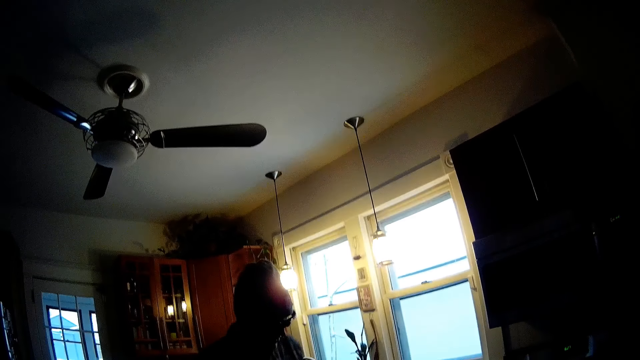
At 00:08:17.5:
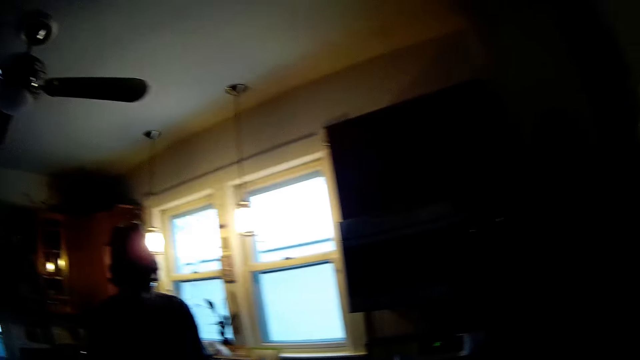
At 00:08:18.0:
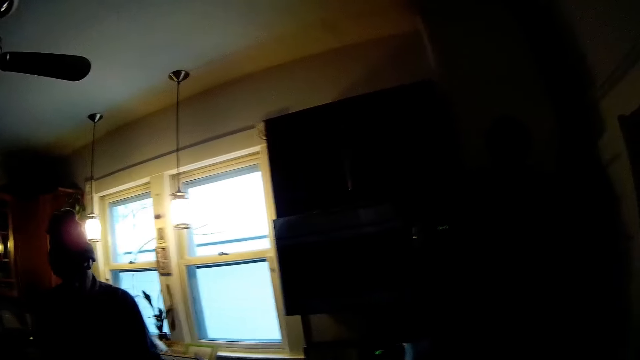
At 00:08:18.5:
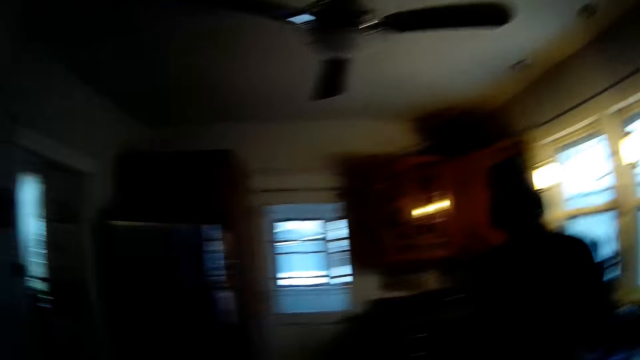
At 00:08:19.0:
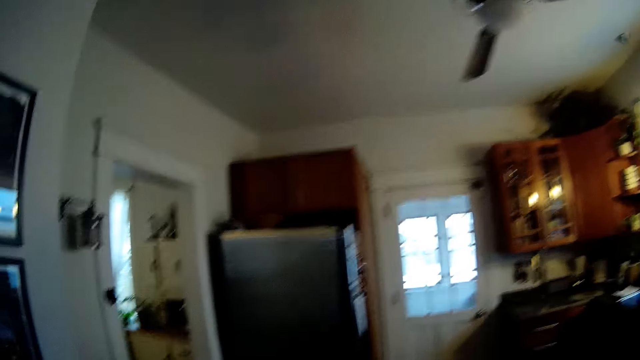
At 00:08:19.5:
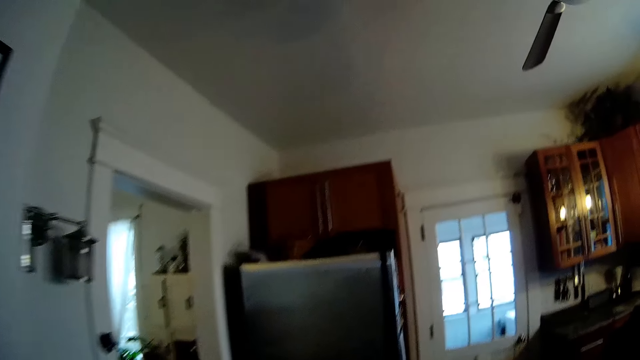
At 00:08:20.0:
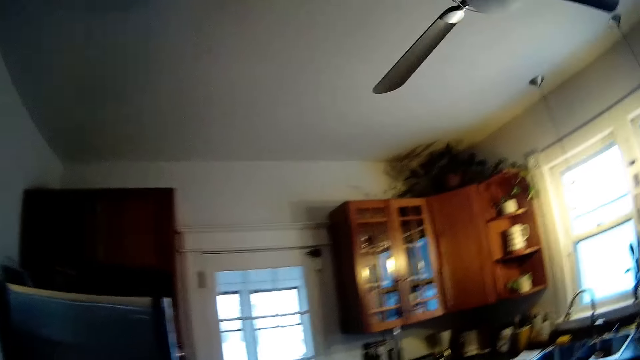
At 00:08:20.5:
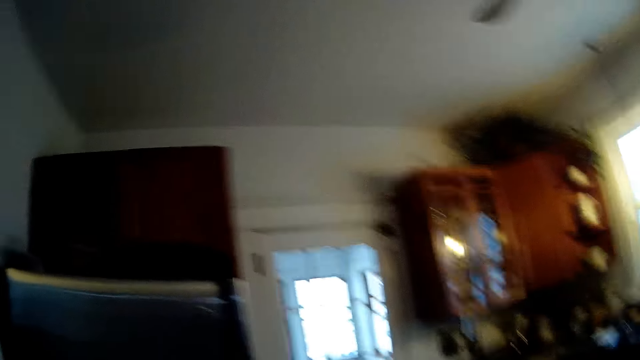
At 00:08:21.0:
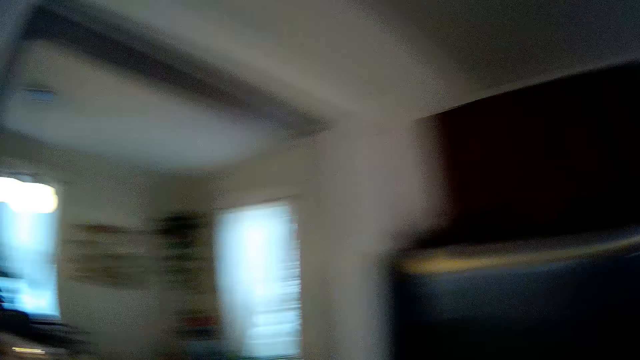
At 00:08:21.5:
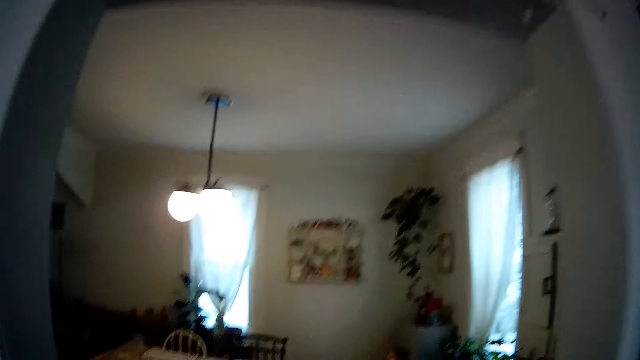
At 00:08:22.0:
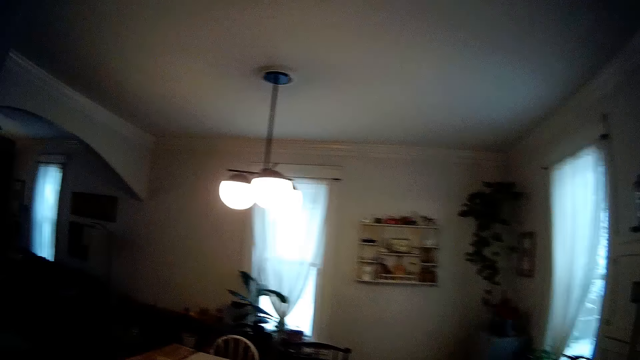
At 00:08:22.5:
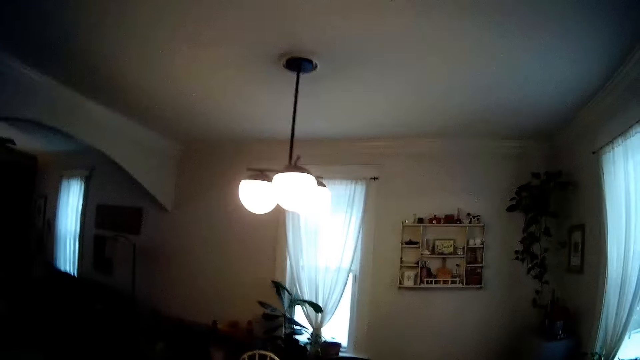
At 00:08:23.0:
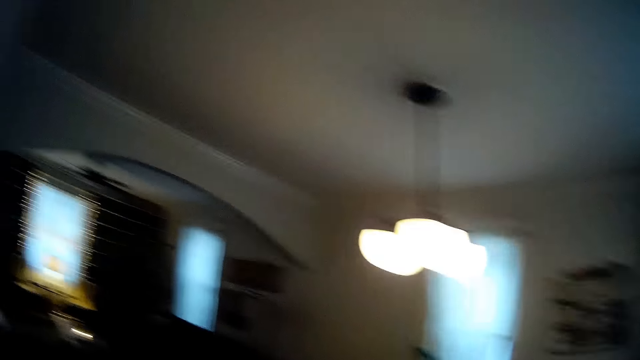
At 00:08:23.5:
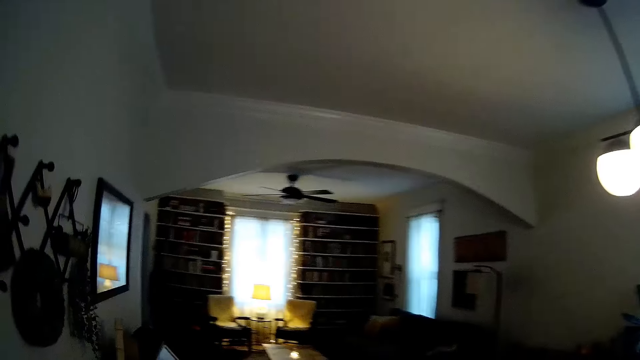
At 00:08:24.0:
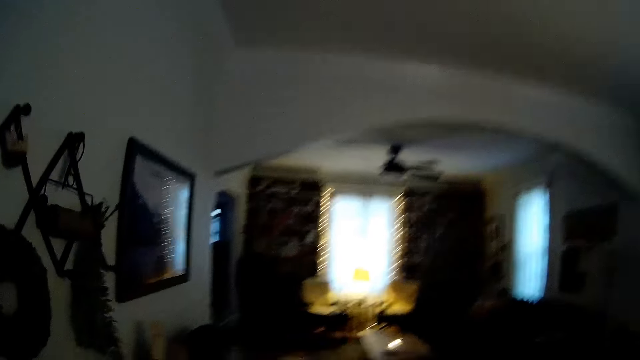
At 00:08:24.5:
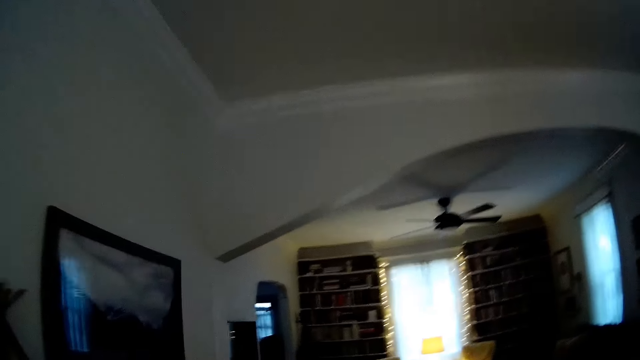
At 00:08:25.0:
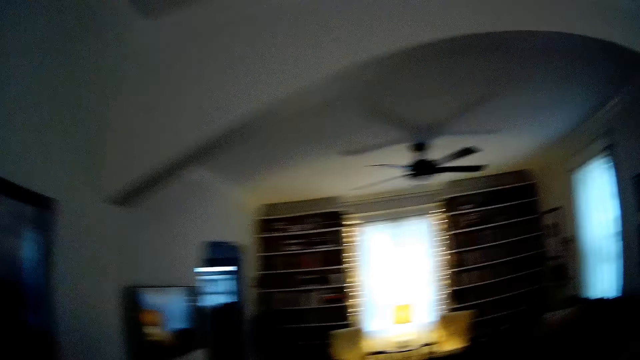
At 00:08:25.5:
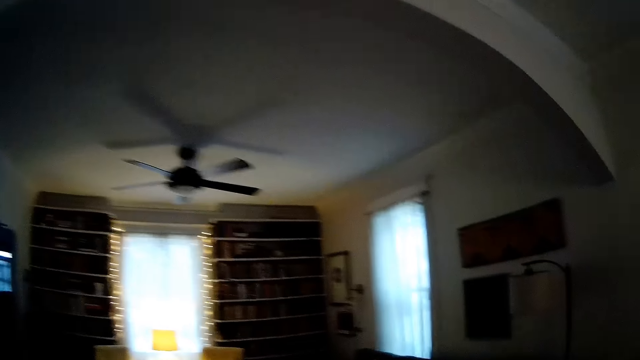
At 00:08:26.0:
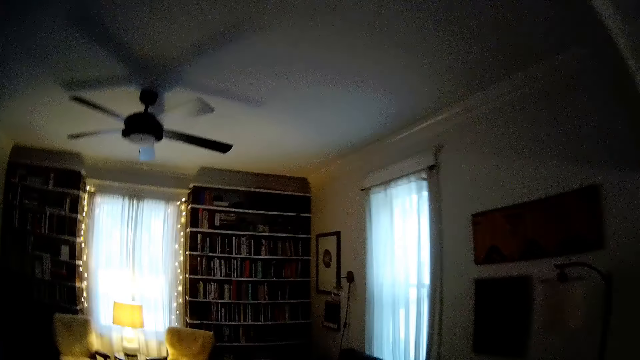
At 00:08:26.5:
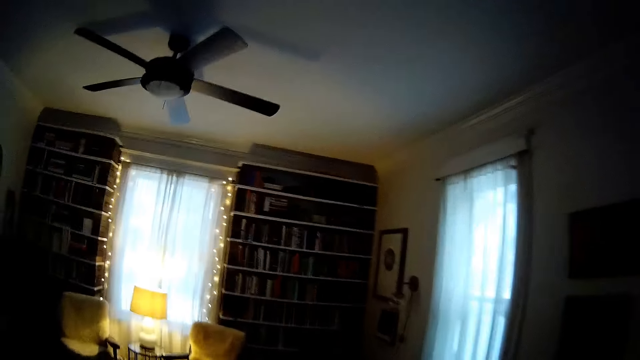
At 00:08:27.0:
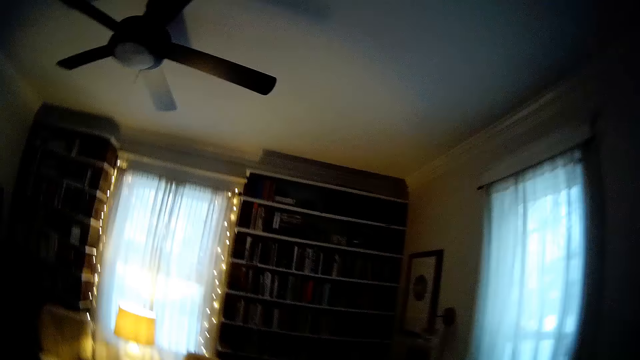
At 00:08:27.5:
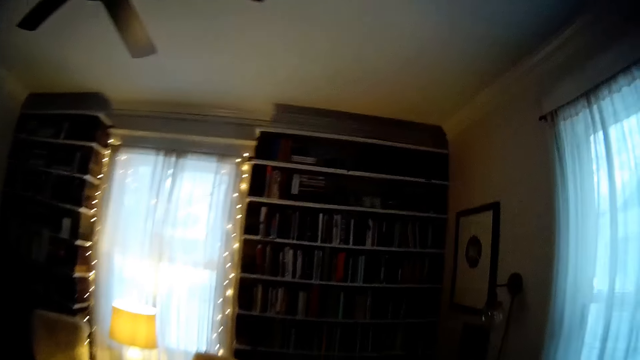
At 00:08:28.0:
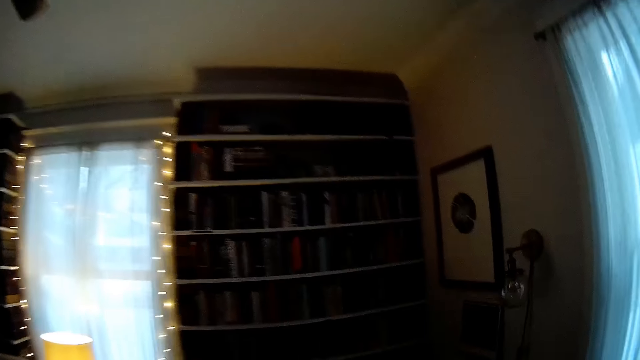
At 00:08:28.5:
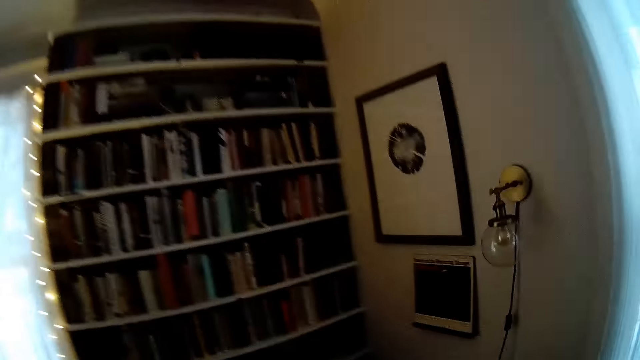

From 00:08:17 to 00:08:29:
The camera wearer walks into a kitchen. They walk out of the kitchen.

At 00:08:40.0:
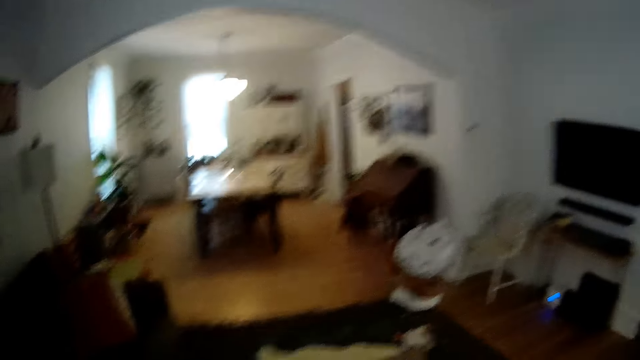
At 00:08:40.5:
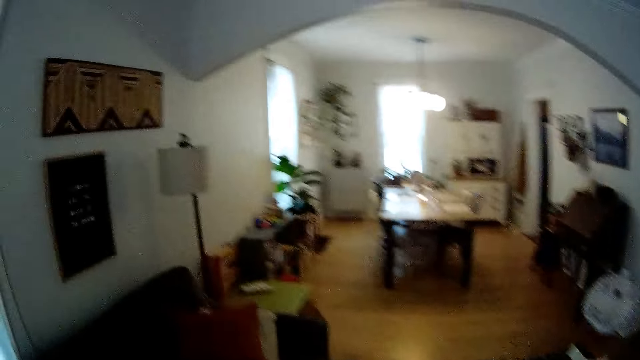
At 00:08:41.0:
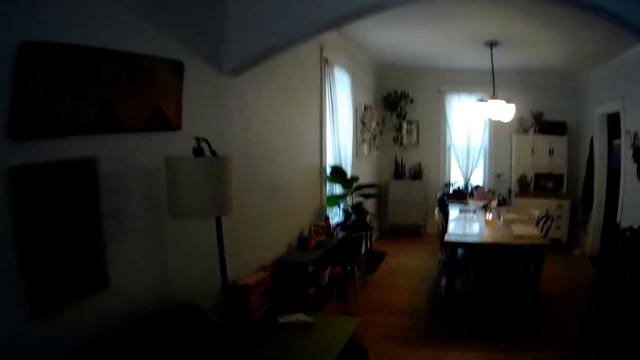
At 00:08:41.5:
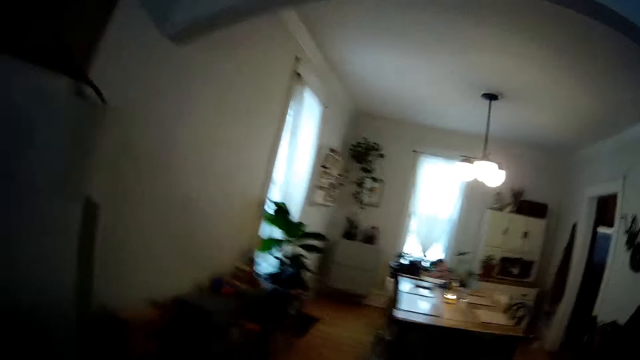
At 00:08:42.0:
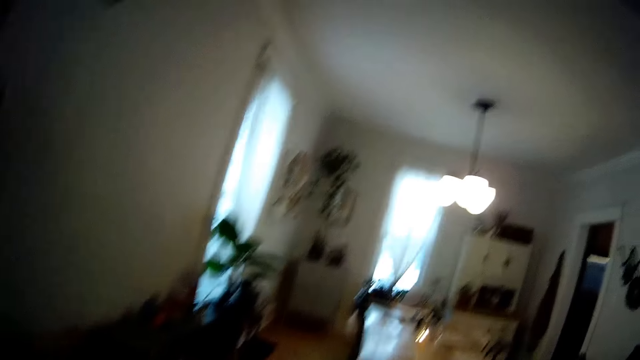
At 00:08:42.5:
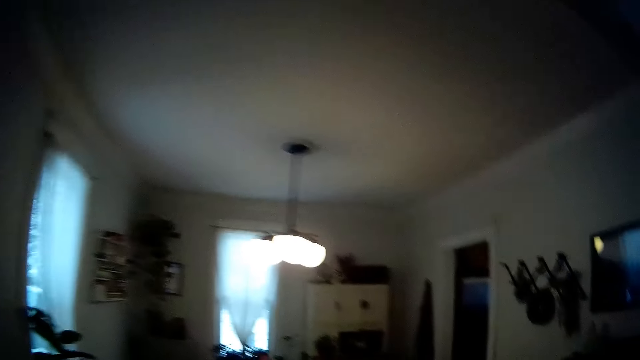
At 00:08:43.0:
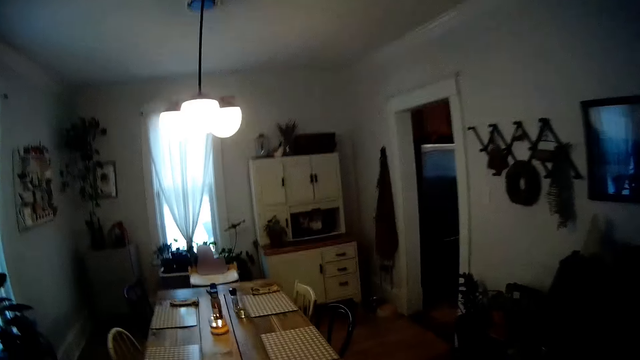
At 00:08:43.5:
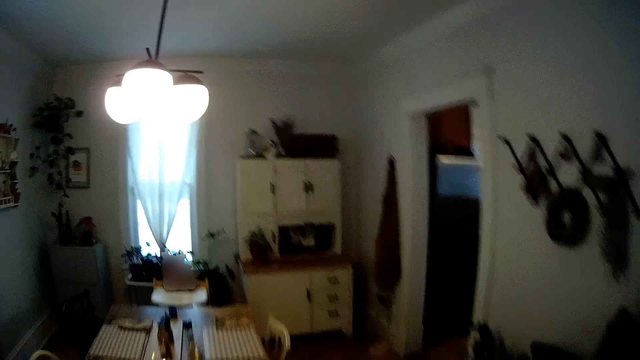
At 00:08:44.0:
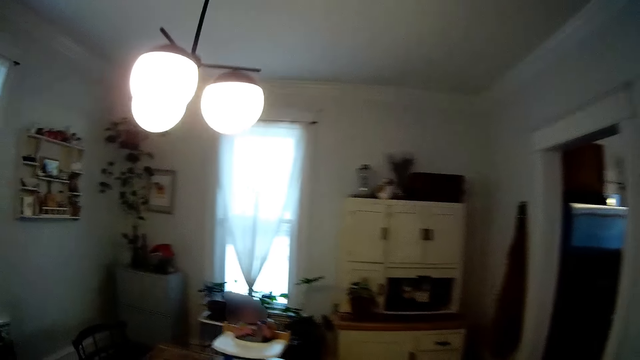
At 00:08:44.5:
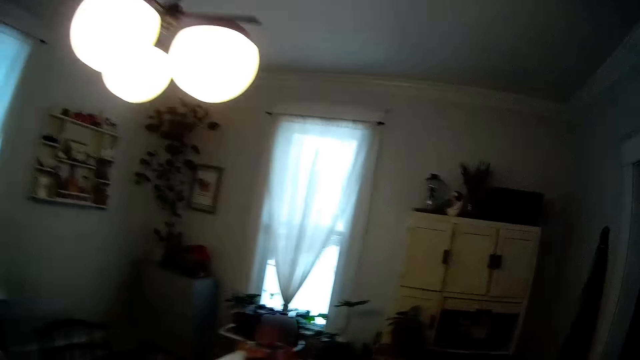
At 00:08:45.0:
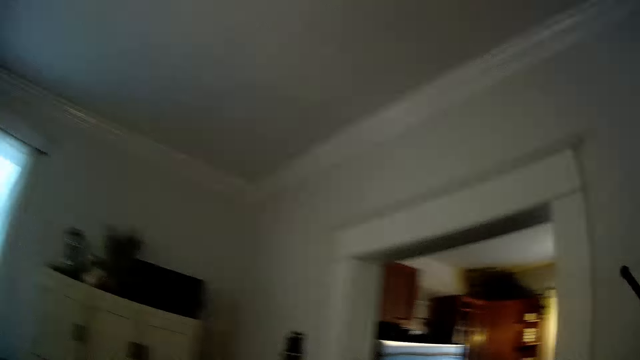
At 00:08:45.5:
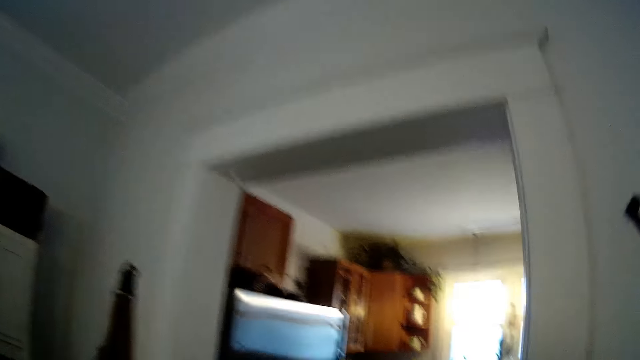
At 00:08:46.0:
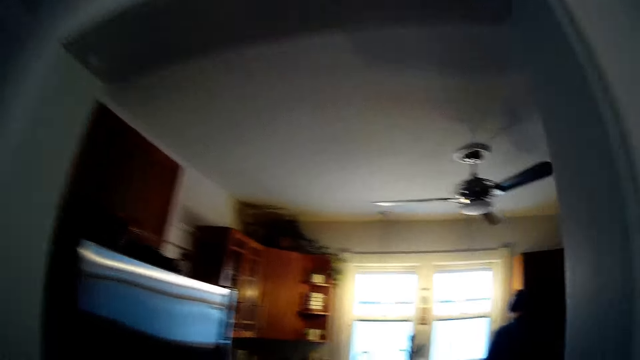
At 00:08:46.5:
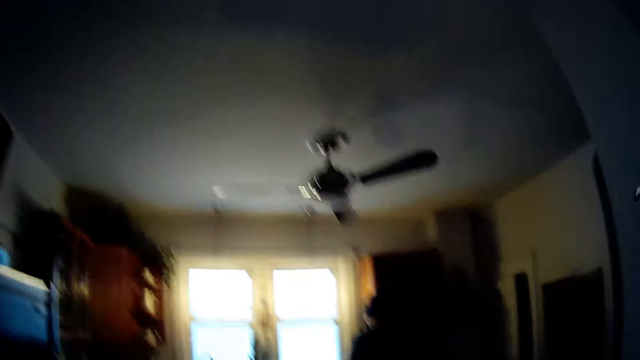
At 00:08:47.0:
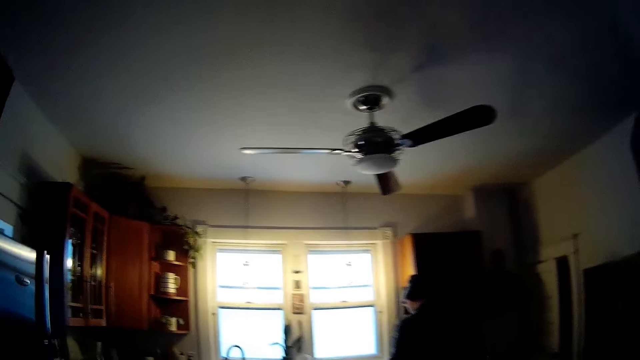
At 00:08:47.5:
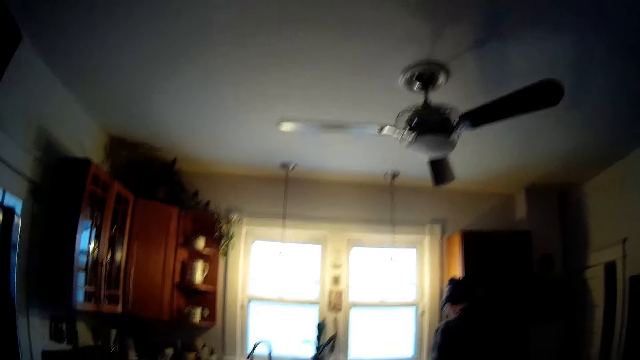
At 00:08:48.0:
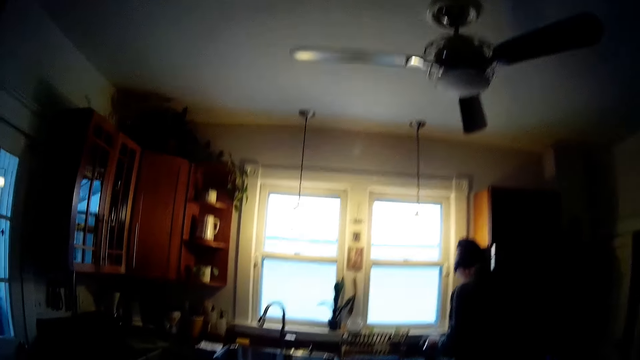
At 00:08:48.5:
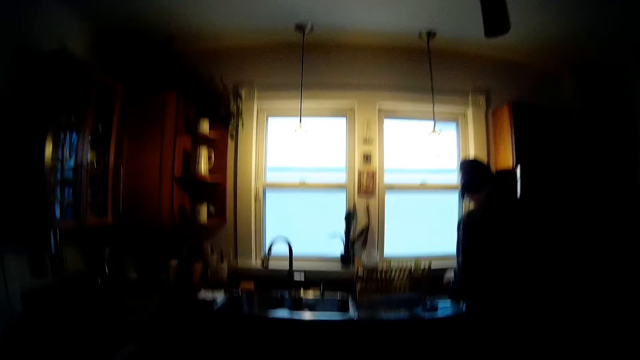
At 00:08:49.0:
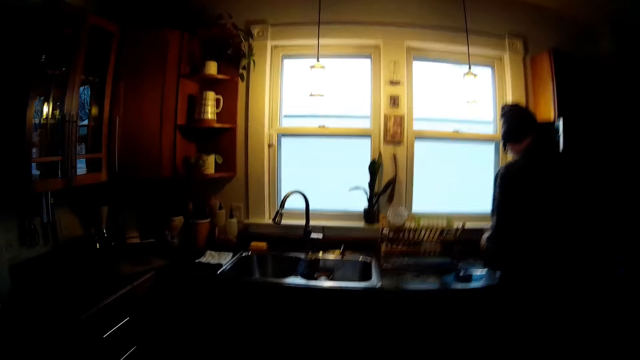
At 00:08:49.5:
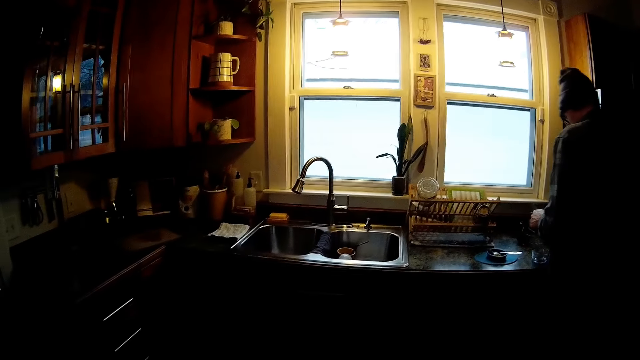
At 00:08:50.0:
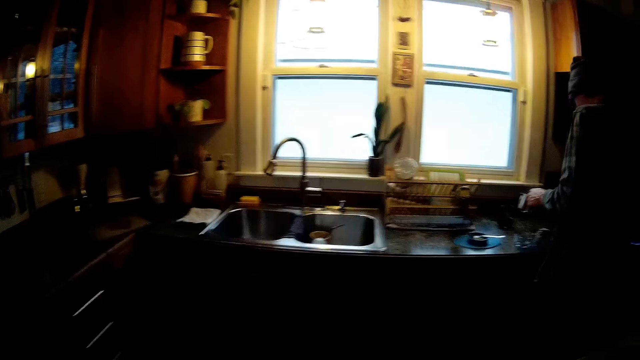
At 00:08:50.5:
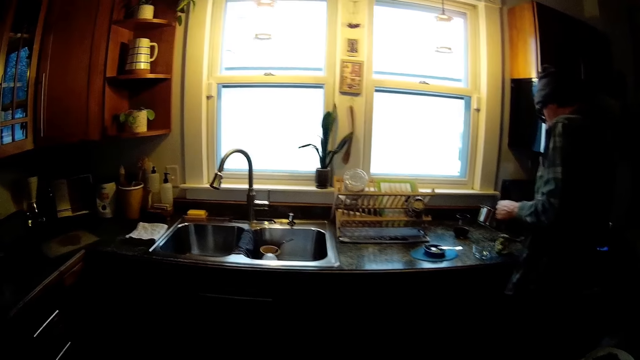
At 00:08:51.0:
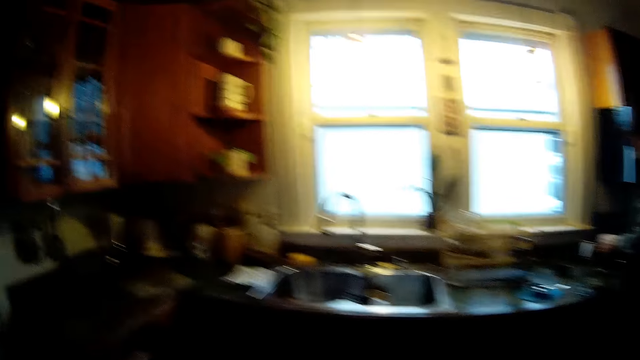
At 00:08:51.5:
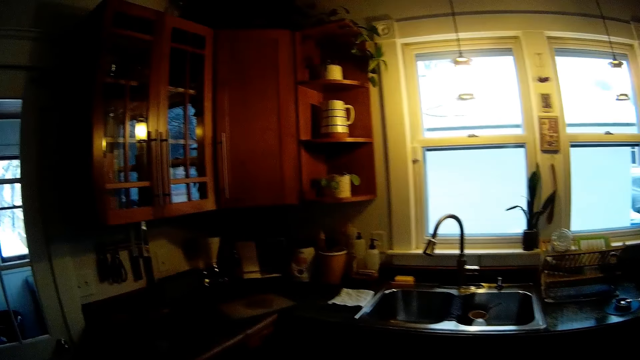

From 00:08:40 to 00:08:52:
The camera wearer walks to the kitchen. A man serves food on the plate. The man puts some oat in a small glass bowl on the slab with a spoon in his right hand.
